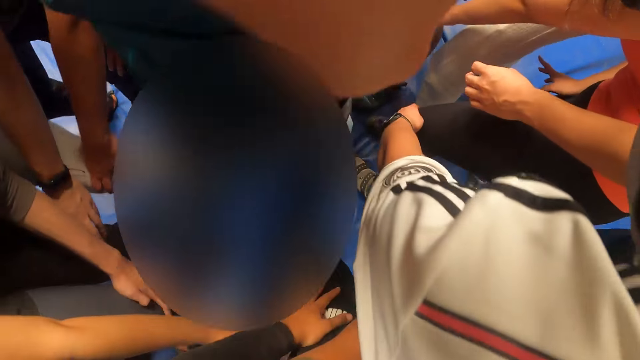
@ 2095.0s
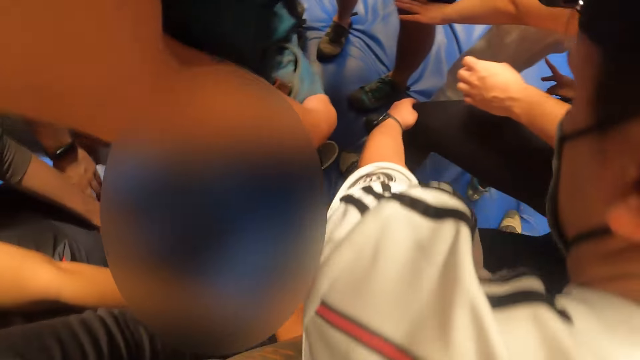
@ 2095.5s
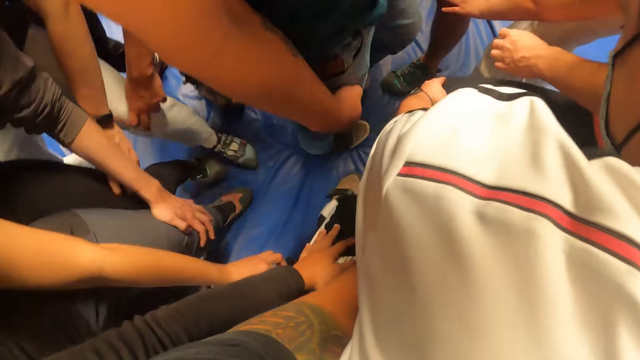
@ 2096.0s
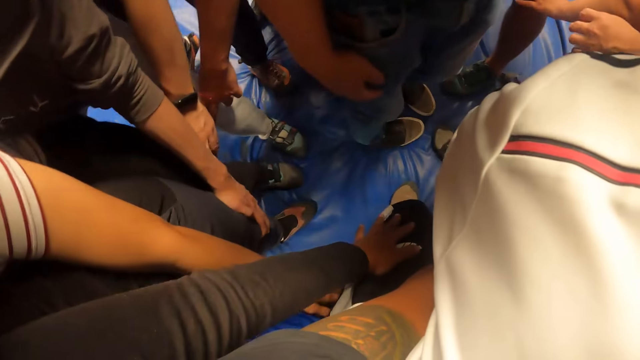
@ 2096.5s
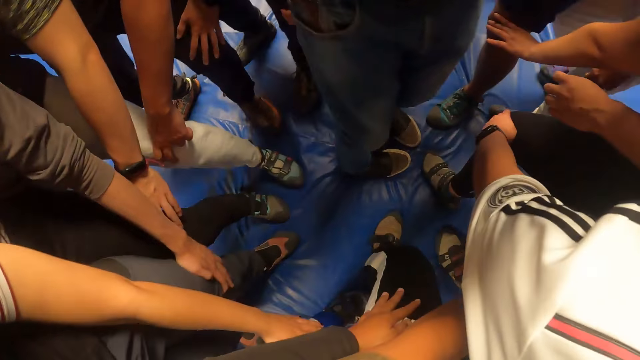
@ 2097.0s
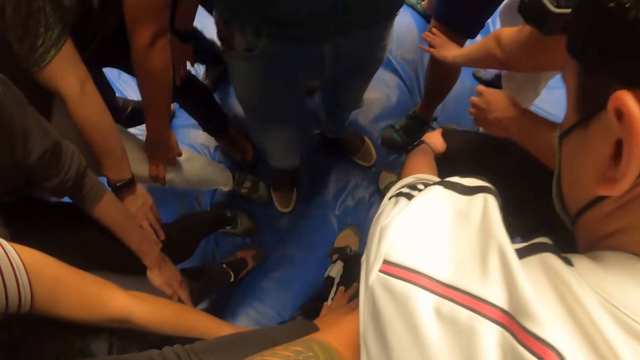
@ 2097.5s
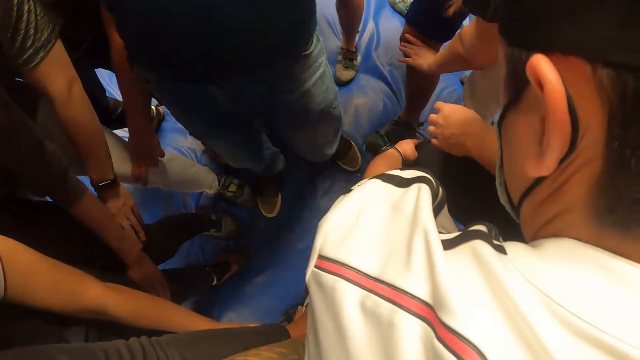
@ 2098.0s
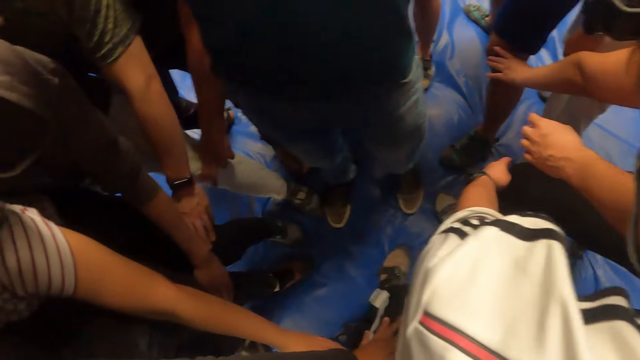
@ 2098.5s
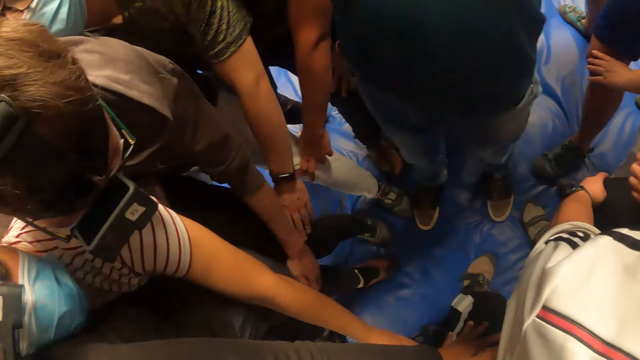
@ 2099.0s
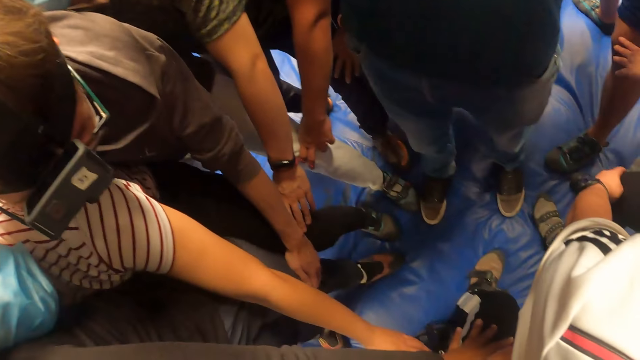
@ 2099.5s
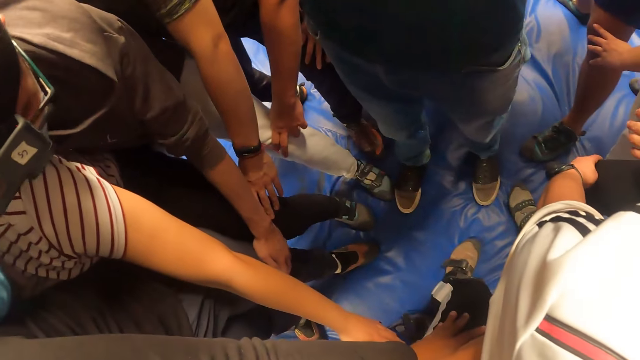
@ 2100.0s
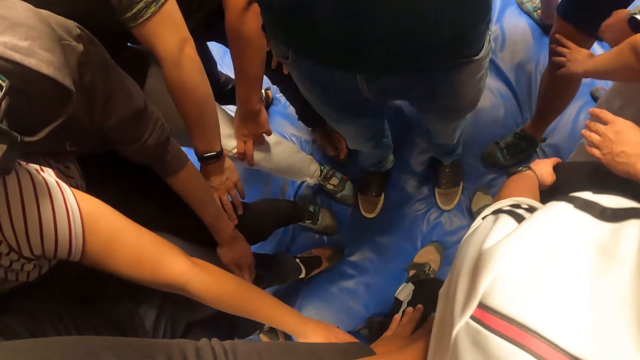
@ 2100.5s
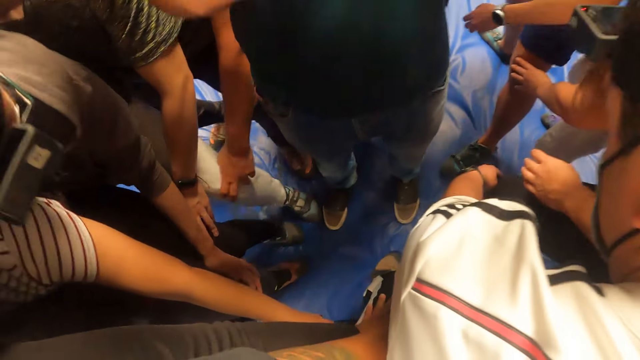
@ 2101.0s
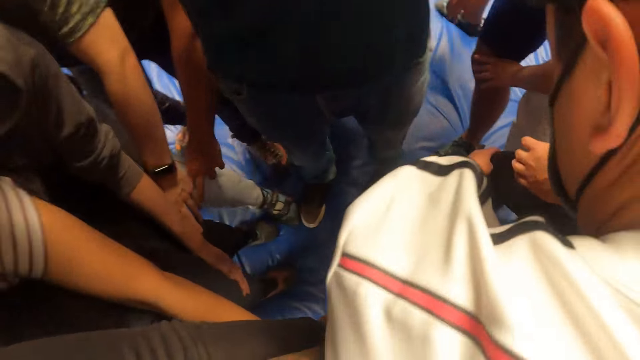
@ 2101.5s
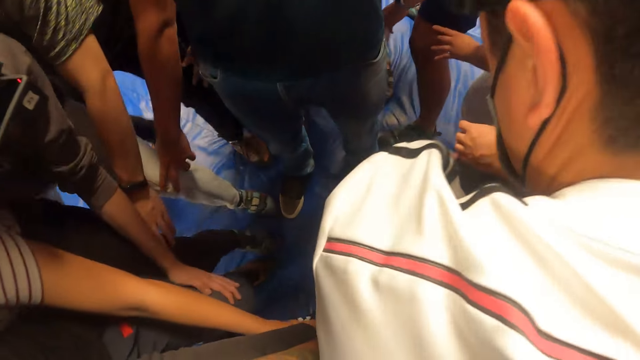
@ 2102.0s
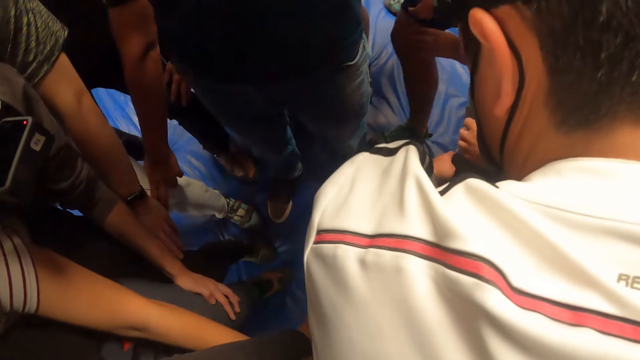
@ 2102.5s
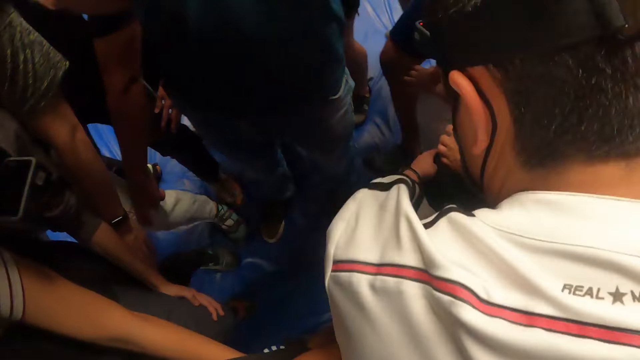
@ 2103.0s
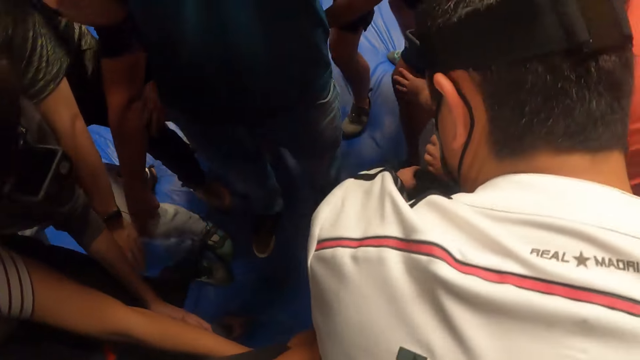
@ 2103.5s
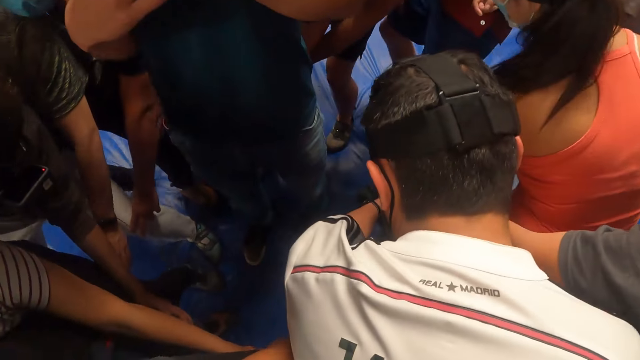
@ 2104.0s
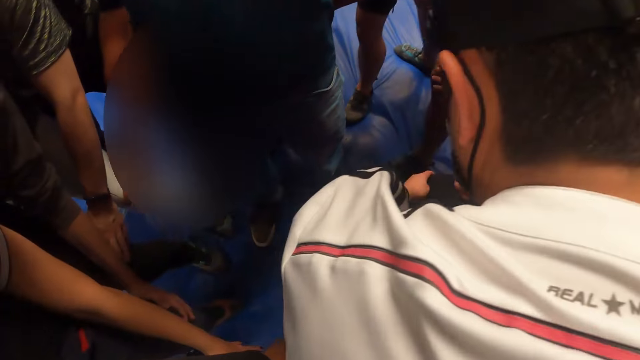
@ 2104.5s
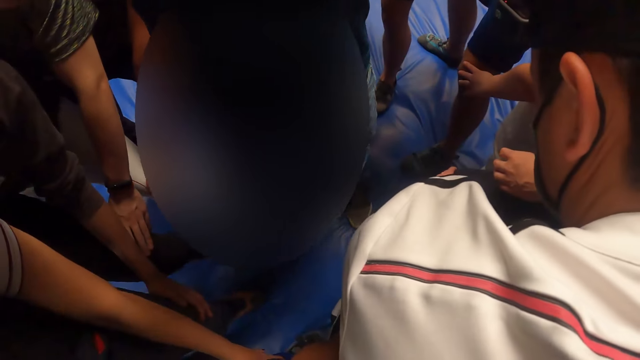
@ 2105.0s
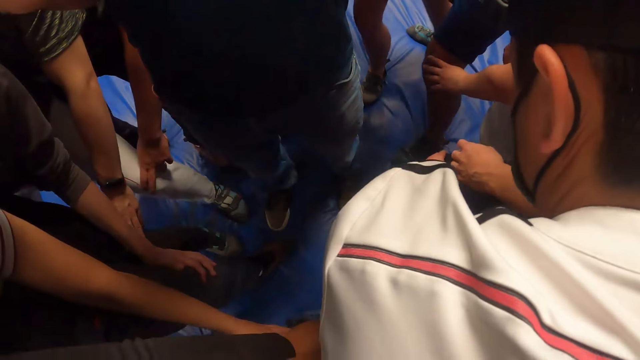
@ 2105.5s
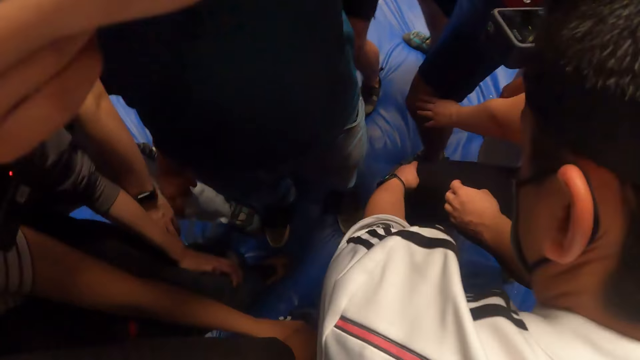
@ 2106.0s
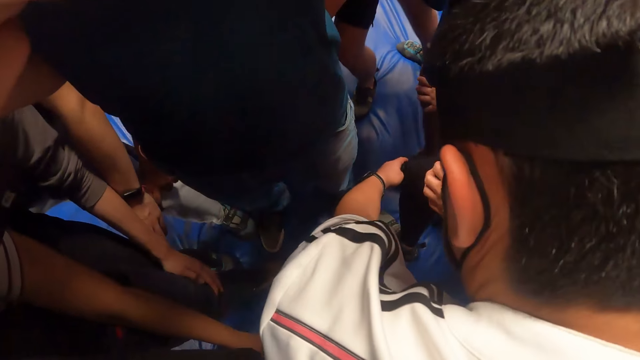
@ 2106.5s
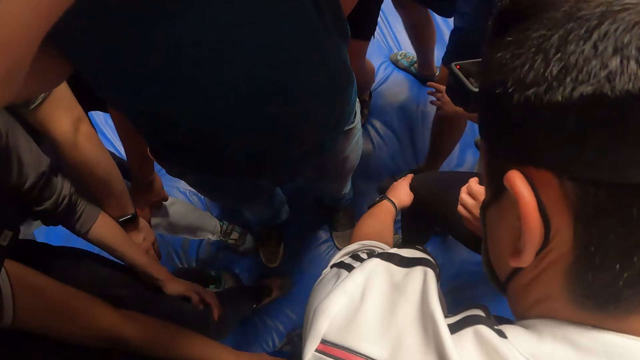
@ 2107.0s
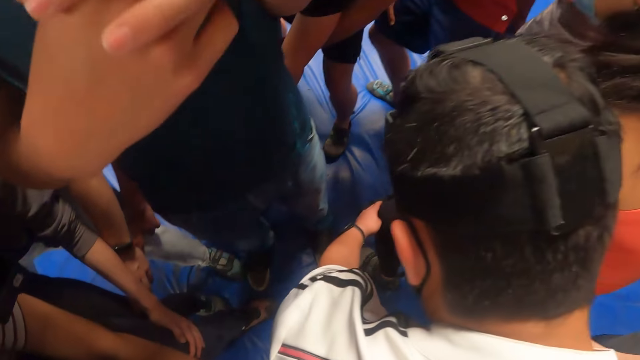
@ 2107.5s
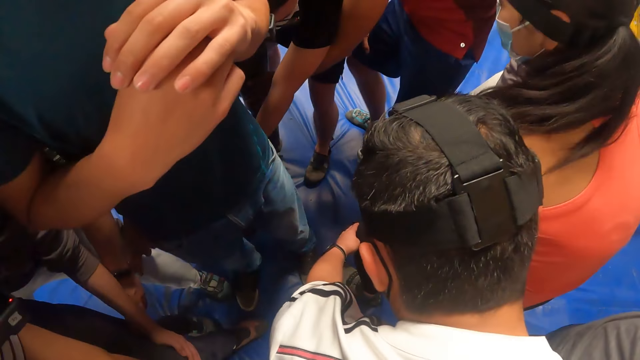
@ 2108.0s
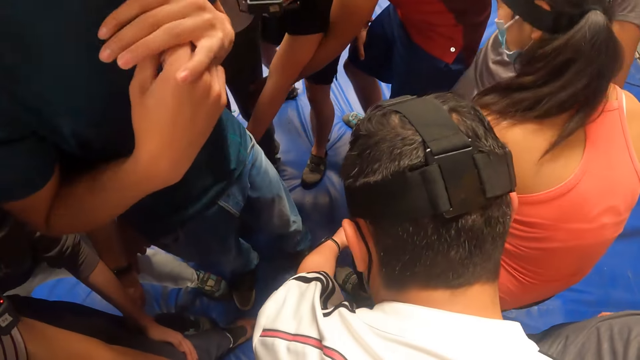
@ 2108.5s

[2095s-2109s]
A man looks around the playground. The camera wearer walks with the men. They look around the team. They jump with the men. They look at the ground. They jump with the men.

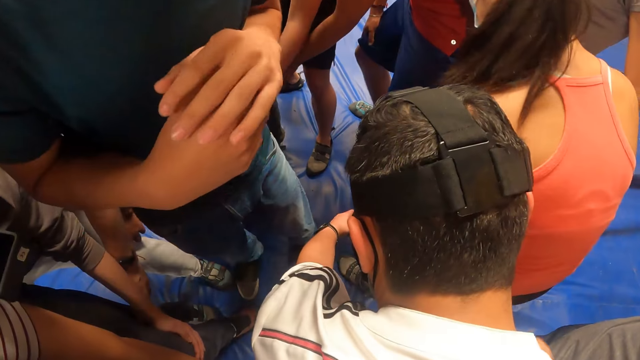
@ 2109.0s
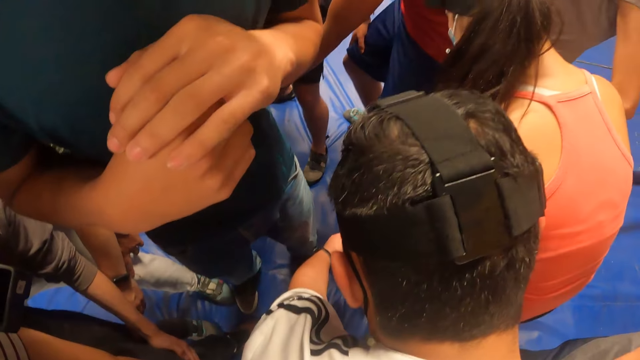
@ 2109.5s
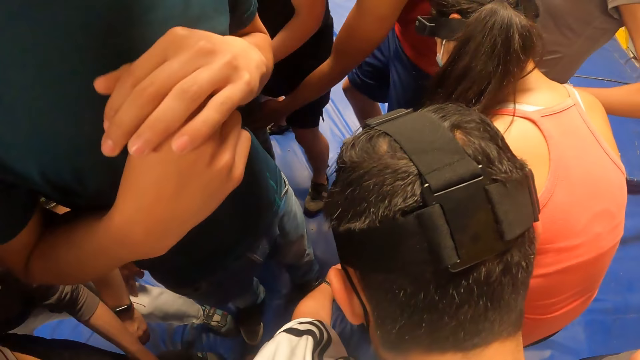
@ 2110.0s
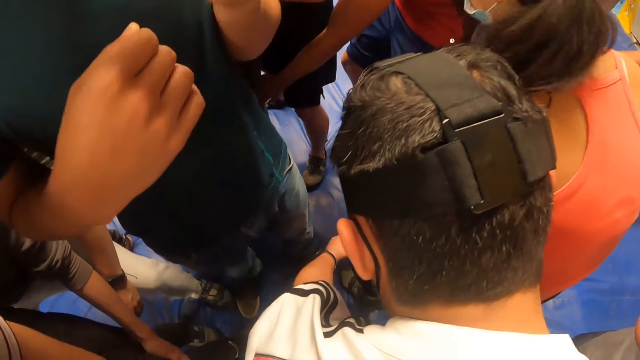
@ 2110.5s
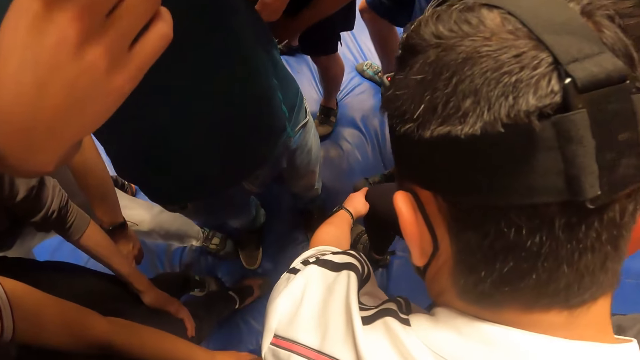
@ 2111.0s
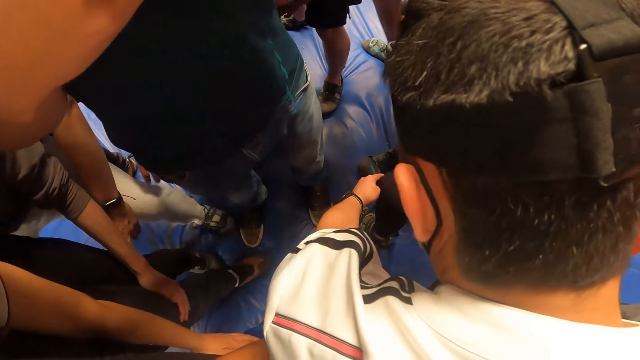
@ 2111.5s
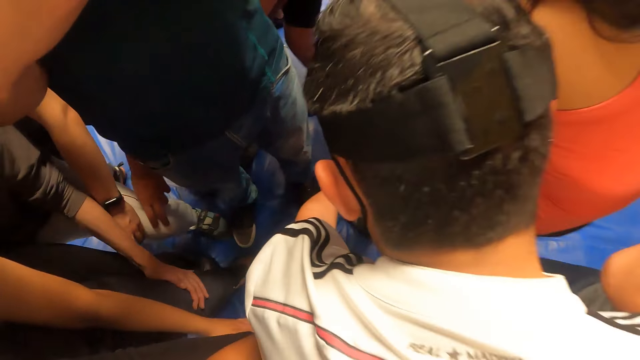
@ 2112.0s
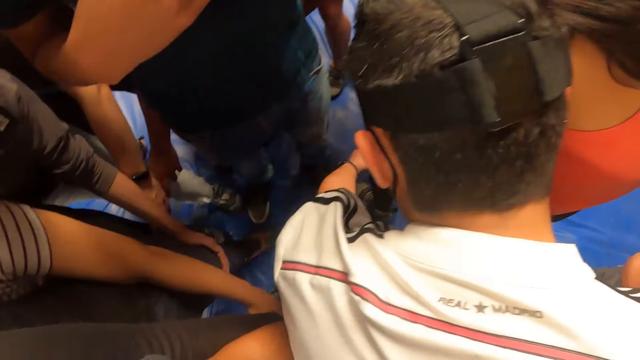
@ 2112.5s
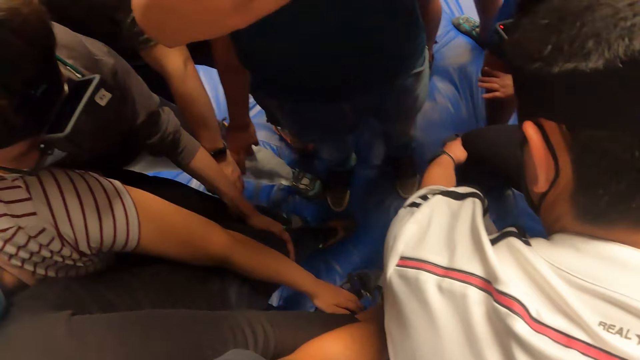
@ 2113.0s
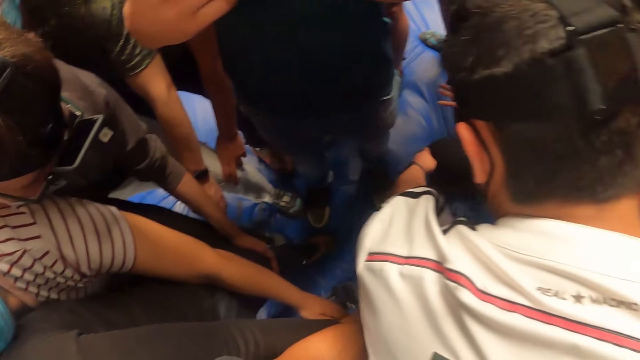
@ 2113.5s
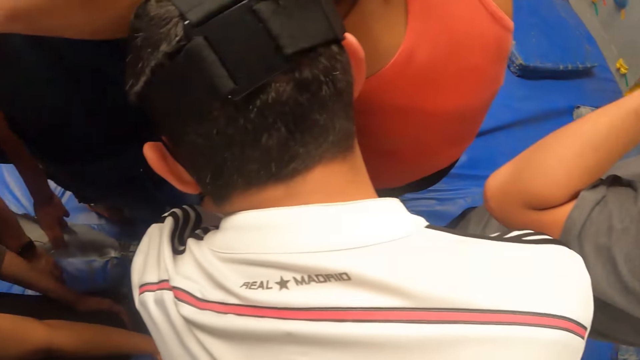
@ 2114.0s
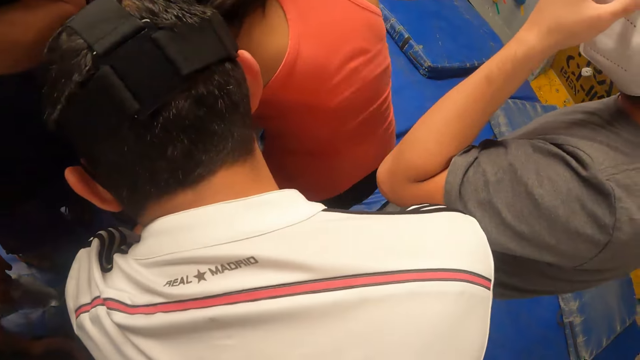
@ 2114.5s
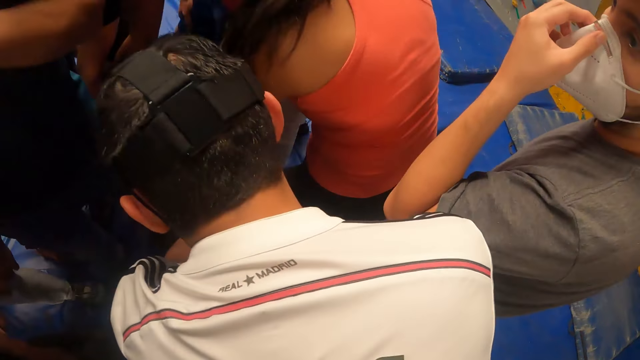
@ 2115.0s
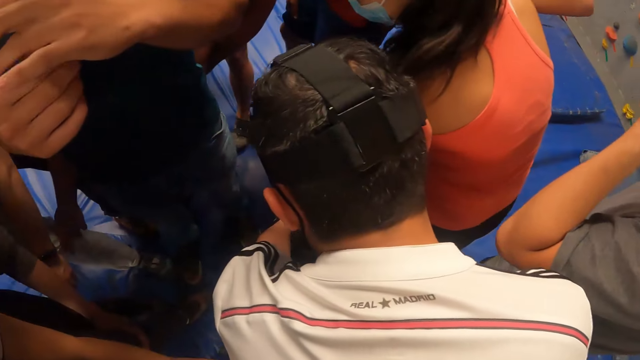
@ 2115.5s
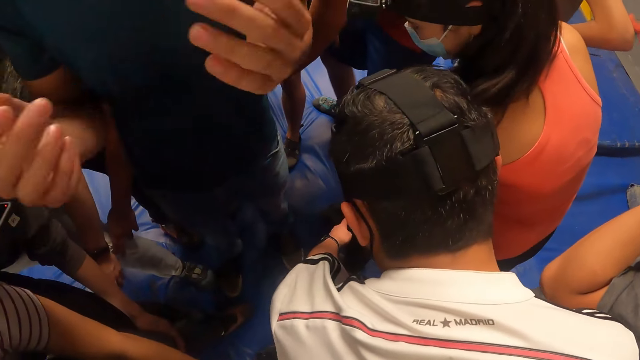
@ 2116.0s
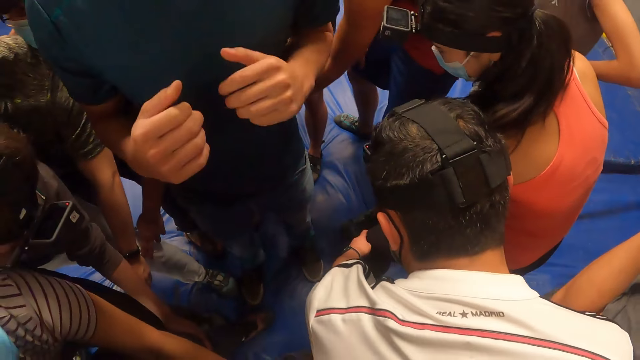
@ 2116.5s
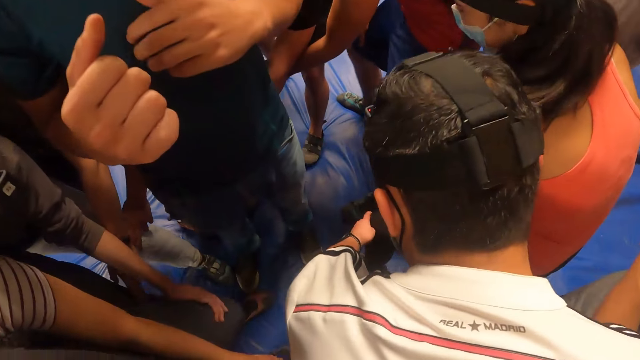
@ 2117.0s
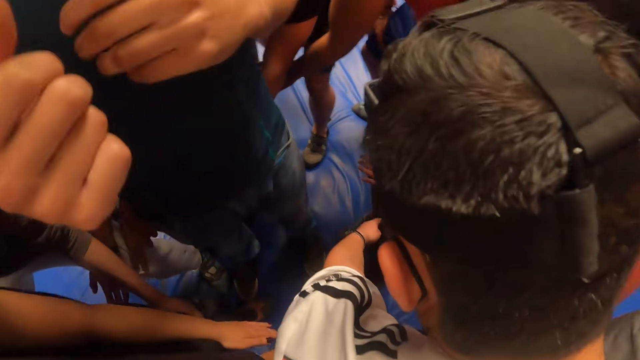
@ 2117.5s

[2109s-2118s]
A man converses with the team. The camera wearer jumps with the men. They look at the ground. They look around the playground. The man converses with the team.
